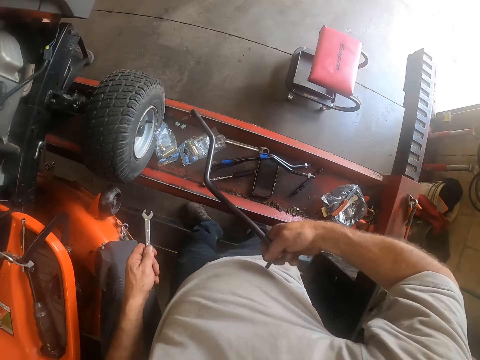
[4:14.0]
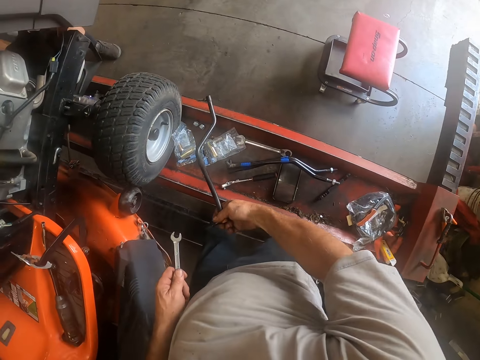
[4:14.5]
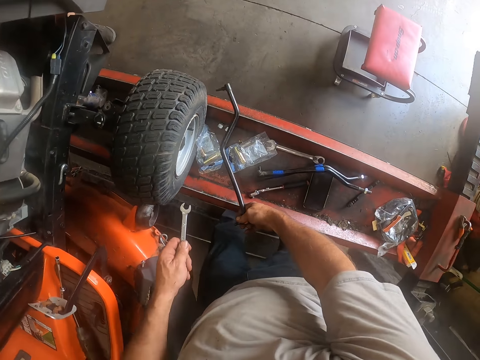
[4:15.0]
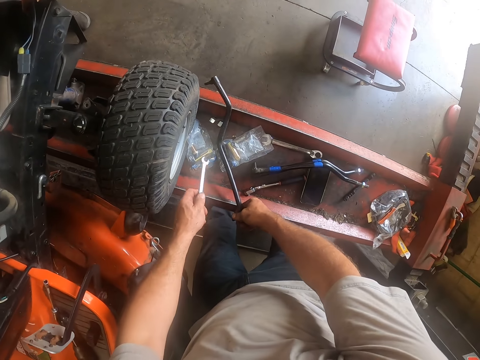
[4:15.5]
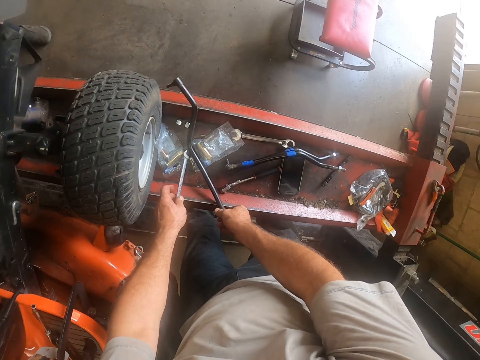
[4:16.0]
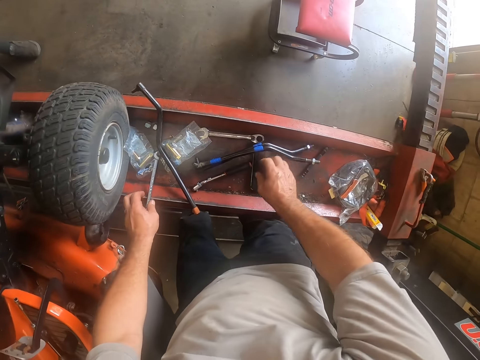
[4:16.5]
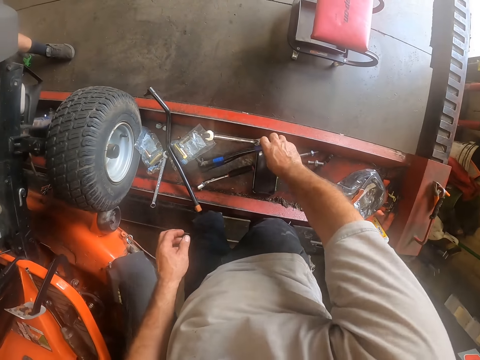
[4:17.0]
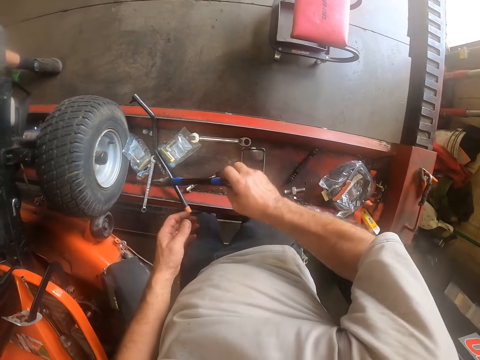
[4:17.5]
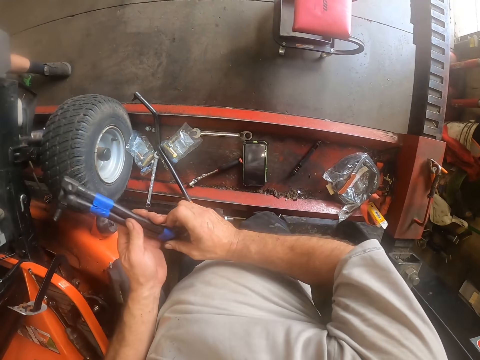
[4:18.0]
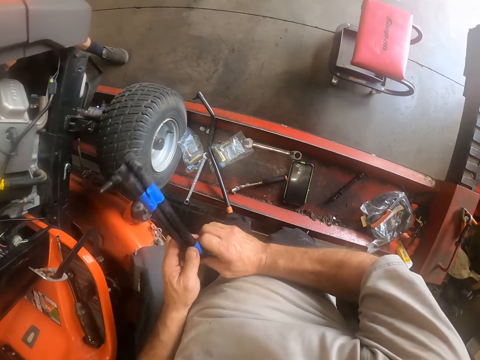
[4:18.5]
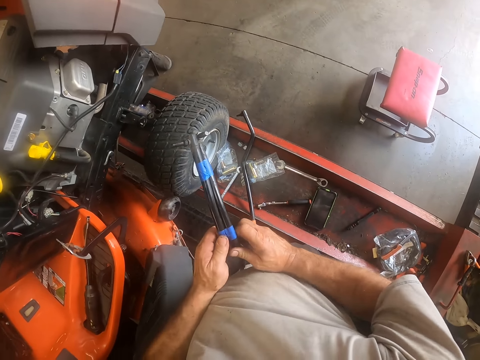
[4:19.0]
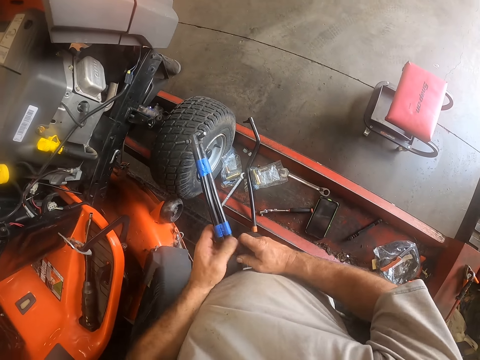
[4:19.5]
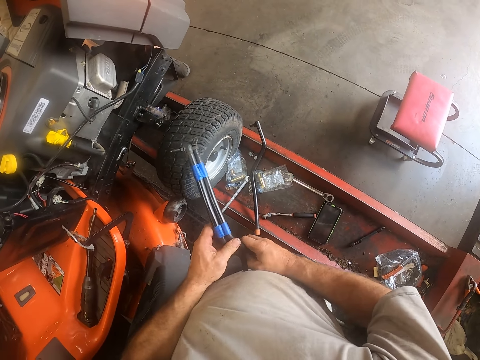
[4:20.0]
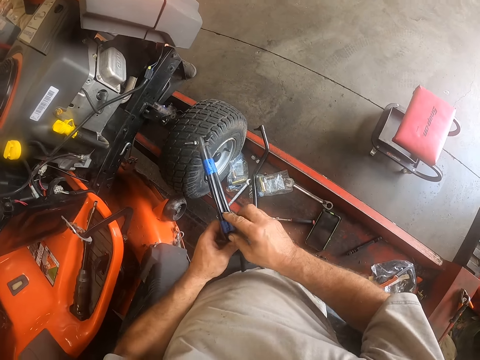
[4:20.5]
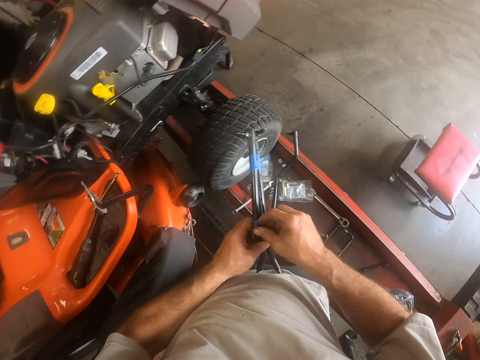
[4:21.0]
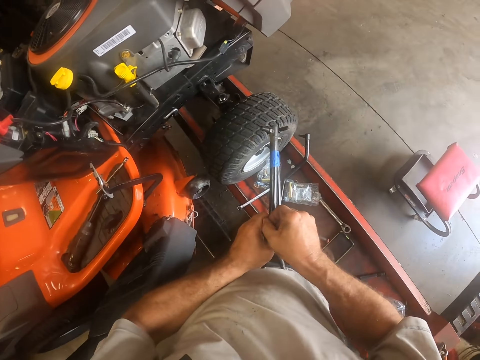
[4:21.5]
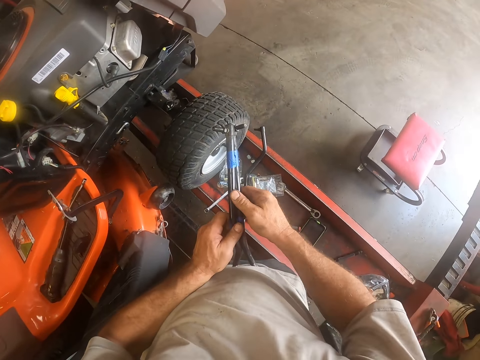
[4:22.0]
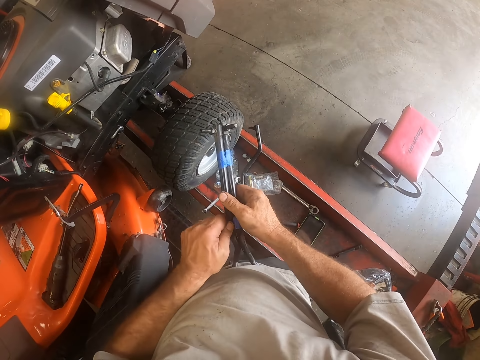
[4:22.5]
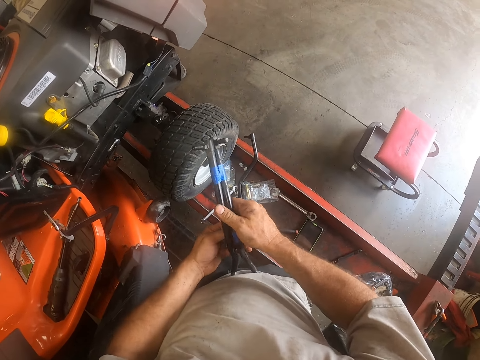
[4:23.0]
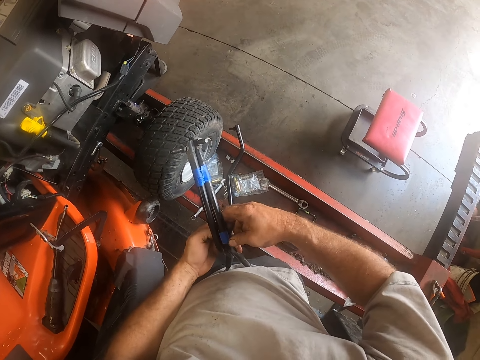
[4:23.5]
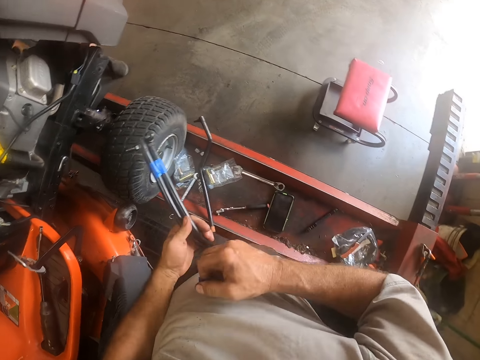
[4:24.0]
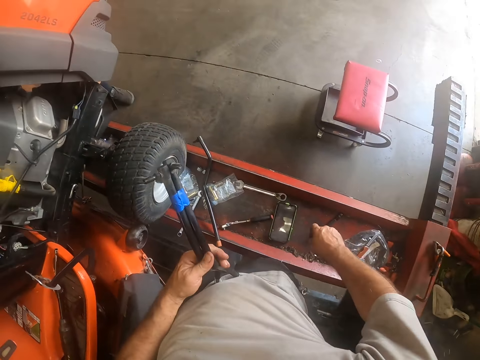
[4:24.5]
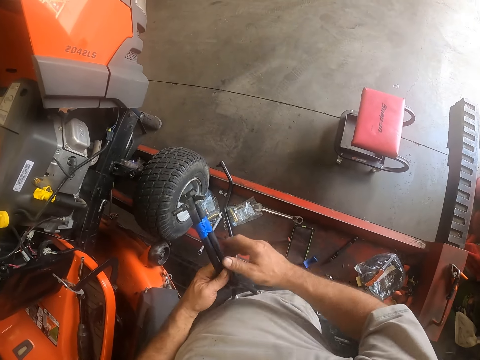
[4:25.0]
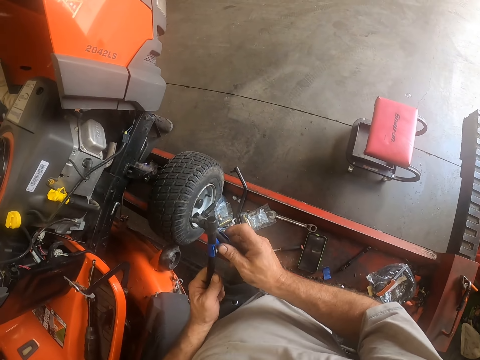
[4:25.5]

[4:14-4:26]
The camera wearer drops the tie rod on the workshop lift with his right hand. He drops the spanner on the workshop lift with his left hand. He picks up the tie rods from the workshop lift with his right hand and holds the tie rods with his left hand. He removes a tape from the tie rods with his hands. He drops the tape on the workshop lift. He holds the tie rods with his right hand.

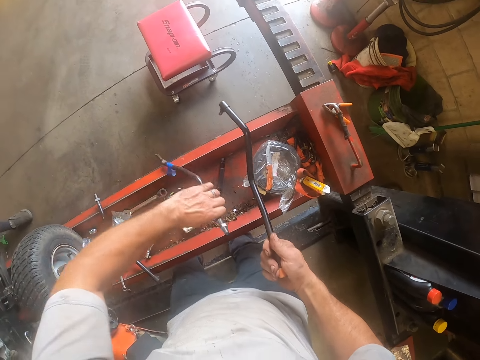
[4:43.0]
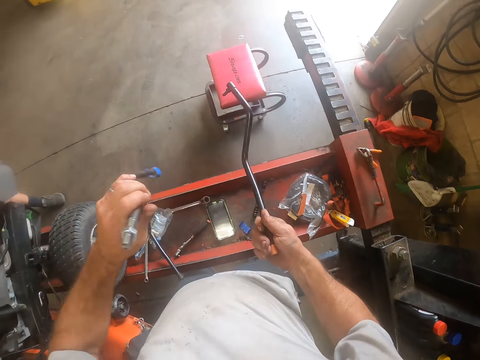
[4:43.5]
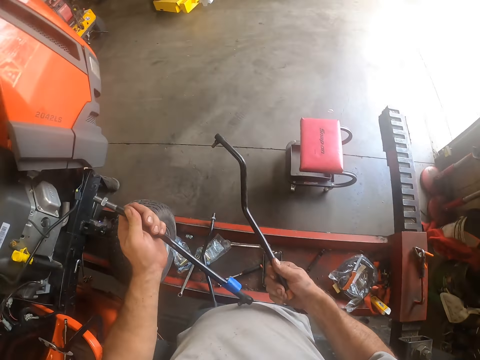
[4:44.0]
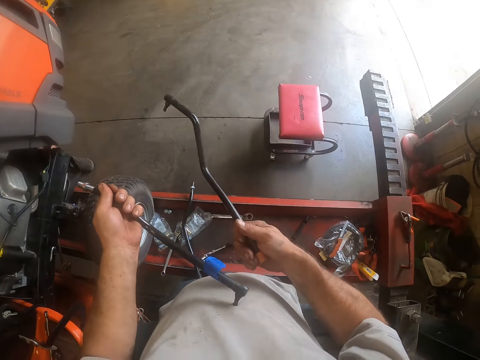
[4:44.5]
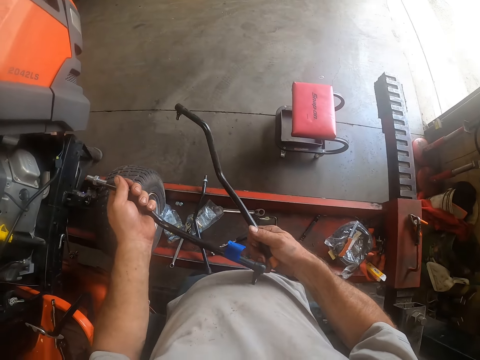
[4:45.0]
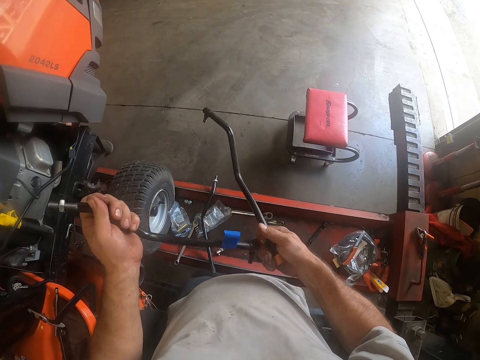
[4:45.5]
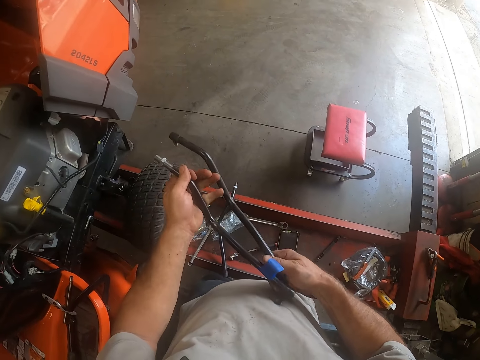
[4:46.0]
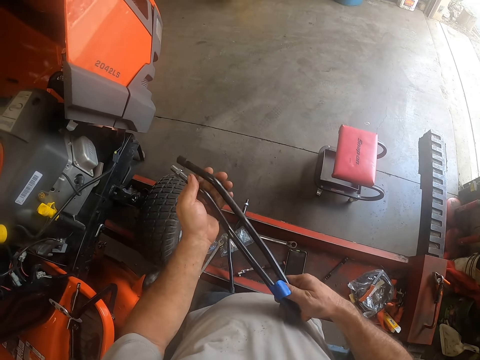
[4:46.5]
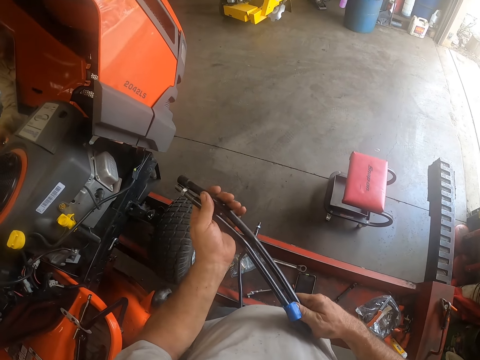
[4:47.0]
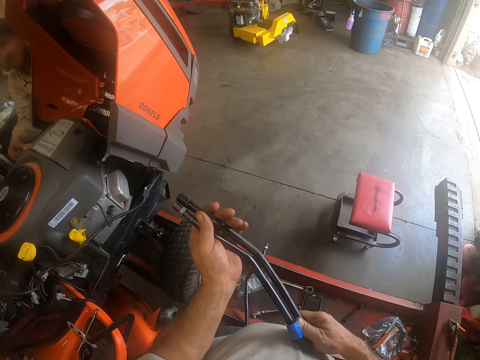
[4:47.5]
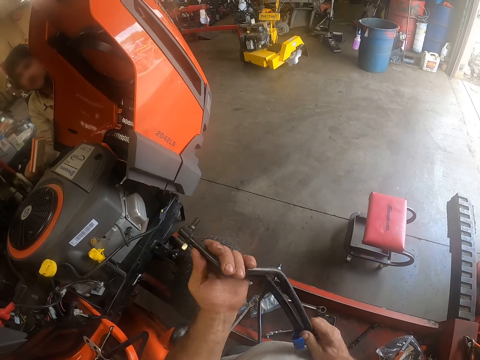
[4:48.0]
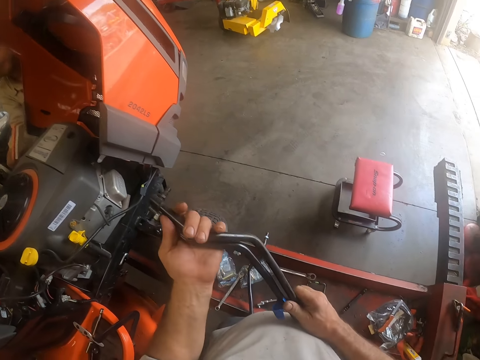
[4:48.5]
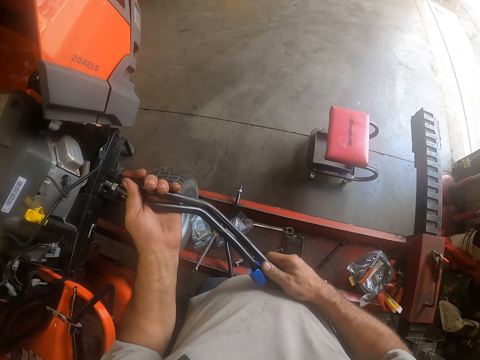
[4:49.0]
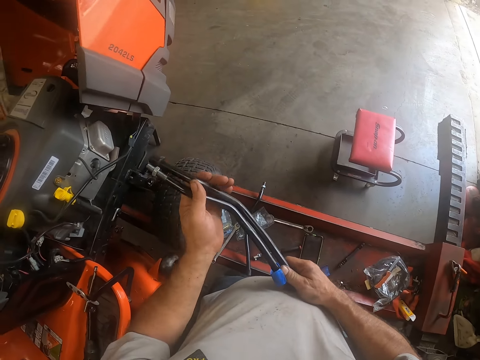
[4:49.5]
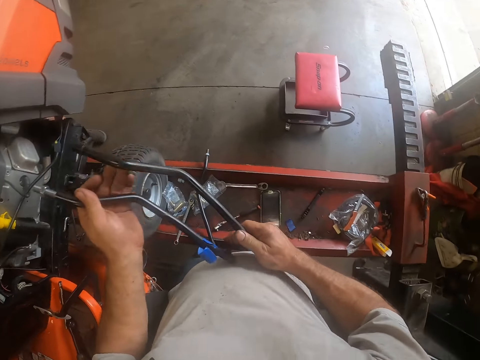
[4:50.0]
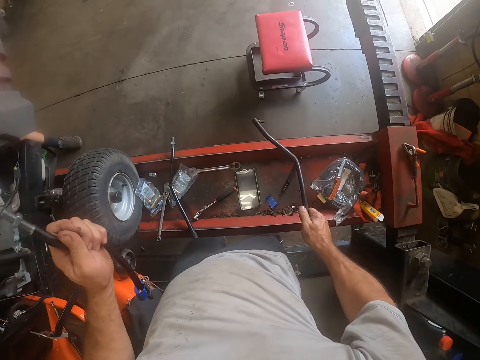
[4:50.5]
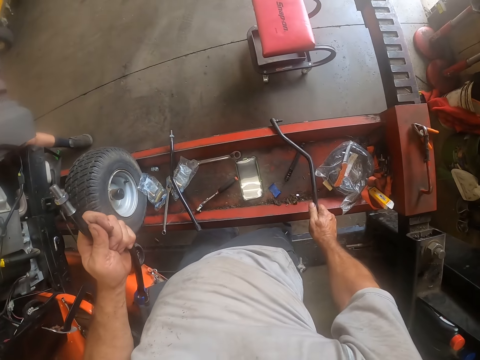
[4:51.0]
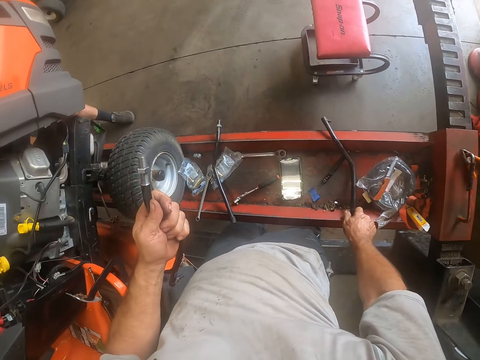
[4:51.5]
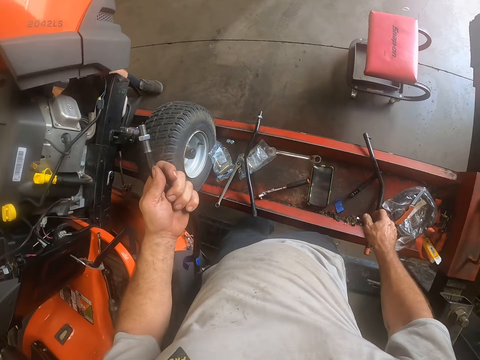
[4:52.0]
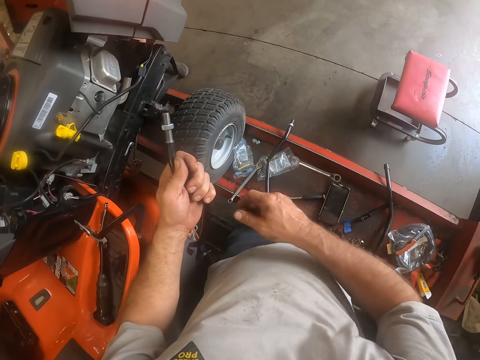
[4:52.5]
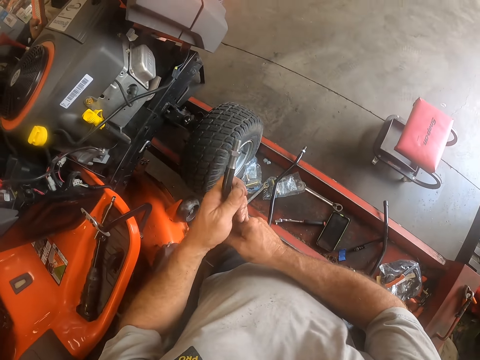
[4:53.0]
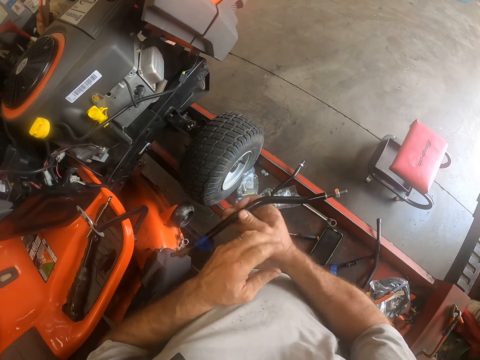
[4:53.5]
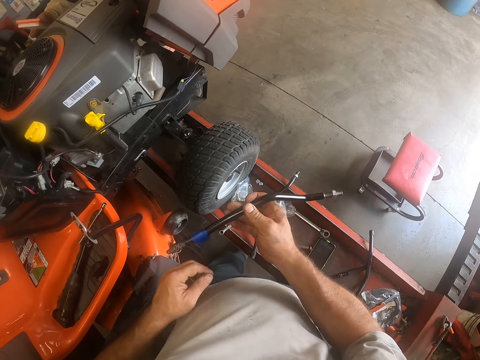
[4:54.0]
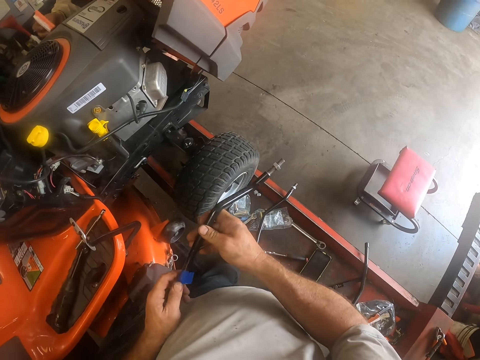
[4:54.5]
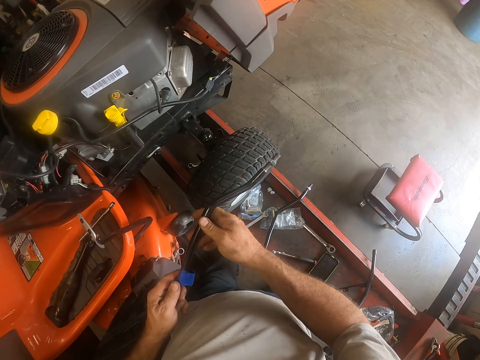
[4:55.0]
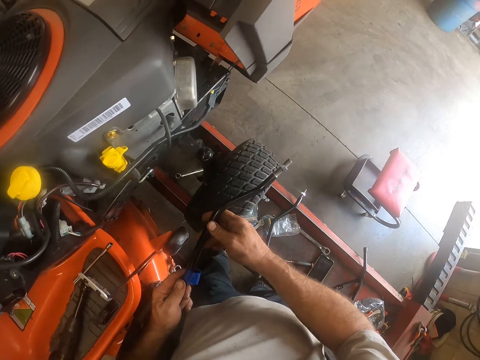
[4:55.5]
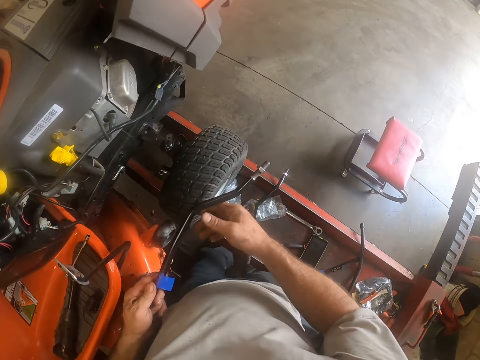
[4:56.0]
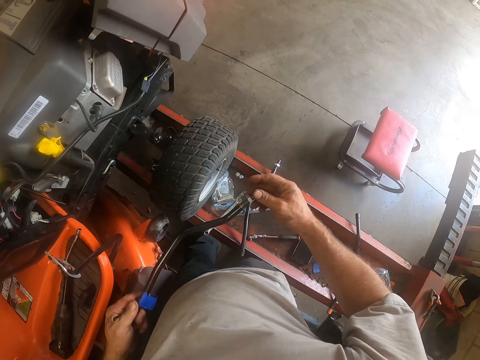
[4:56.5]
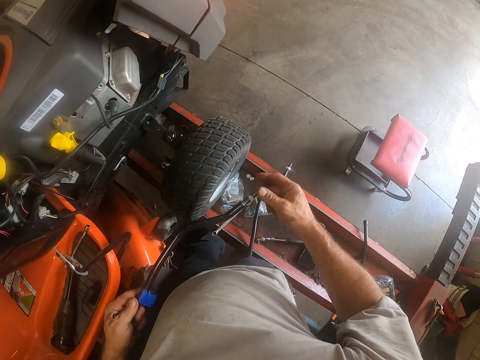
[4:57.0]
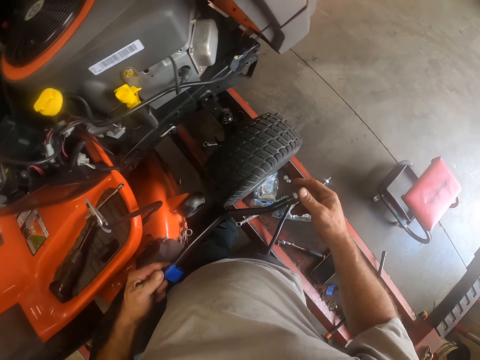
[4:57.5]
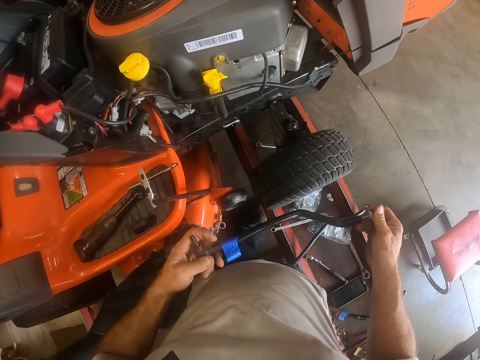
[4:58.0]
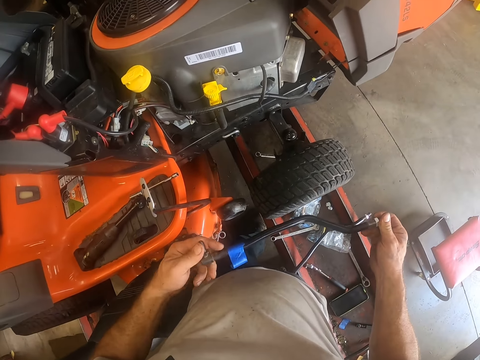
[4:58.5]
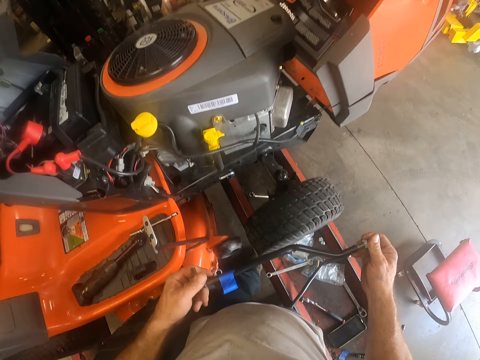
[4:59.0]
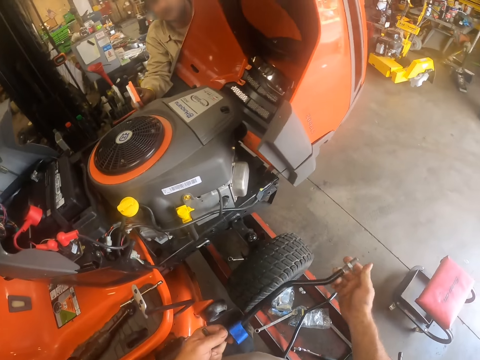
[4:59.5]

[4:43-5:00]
The camera wearer picks up a bar. He holds the tie rods together. A man holds a box. The camera wearer checks the socket spanners. He drops the tie rod or socket spanner on the workshop lift with his right hand. He holds the tie rod with his right hand. He holds the tie rod with his left hand. He fastens the bolt in the socket spanner. He rolls a nut on the tie rod. He touches the bolt of the tie rod with his left hand.
